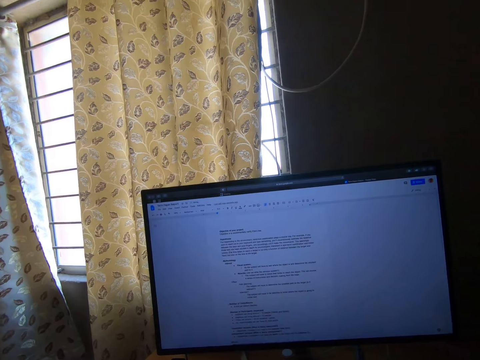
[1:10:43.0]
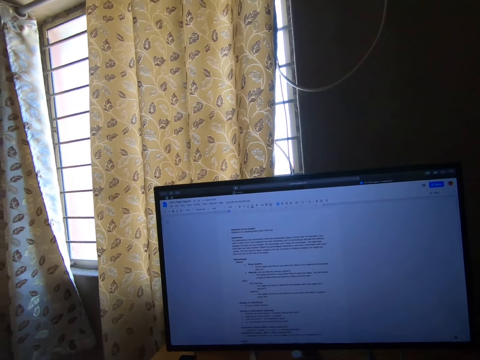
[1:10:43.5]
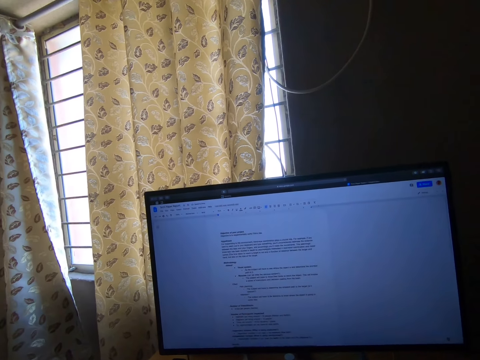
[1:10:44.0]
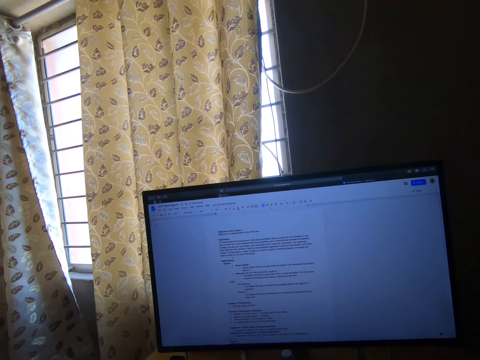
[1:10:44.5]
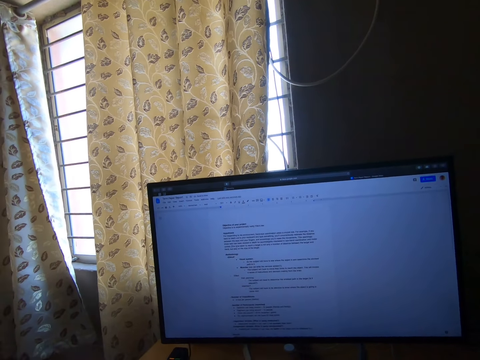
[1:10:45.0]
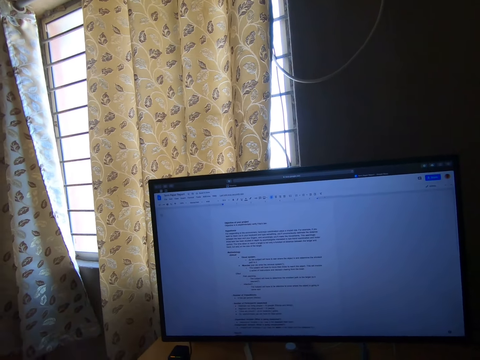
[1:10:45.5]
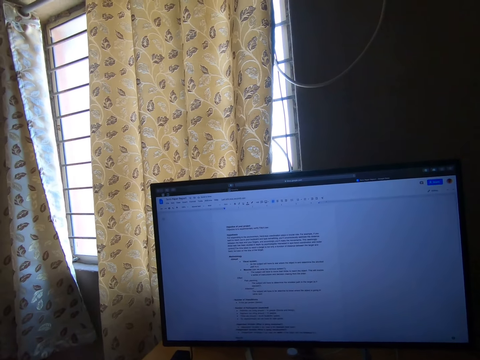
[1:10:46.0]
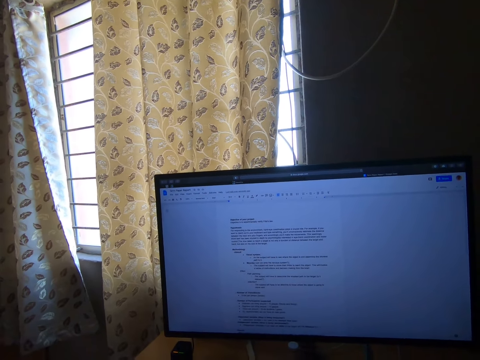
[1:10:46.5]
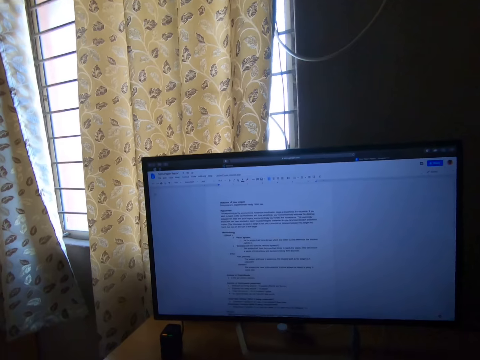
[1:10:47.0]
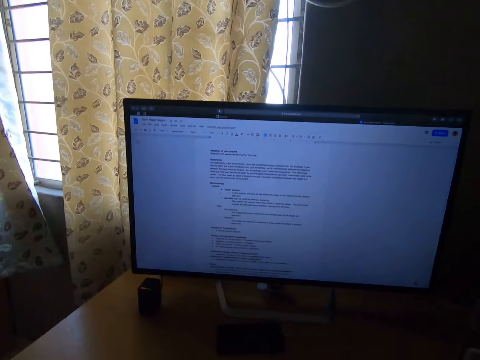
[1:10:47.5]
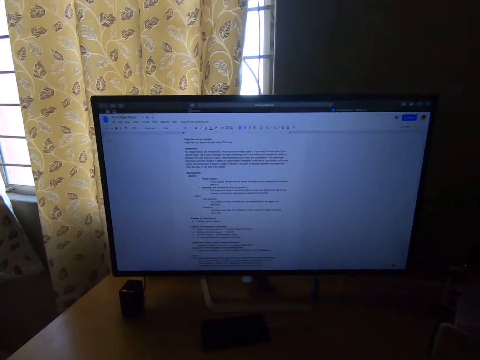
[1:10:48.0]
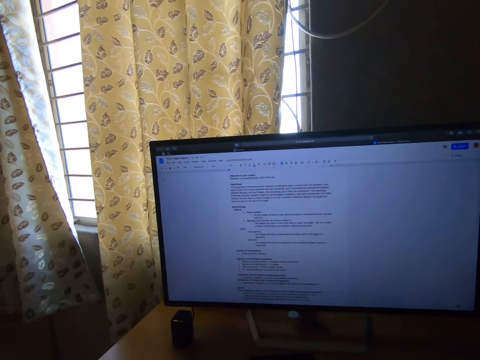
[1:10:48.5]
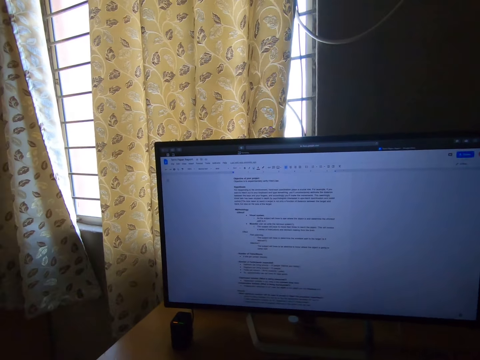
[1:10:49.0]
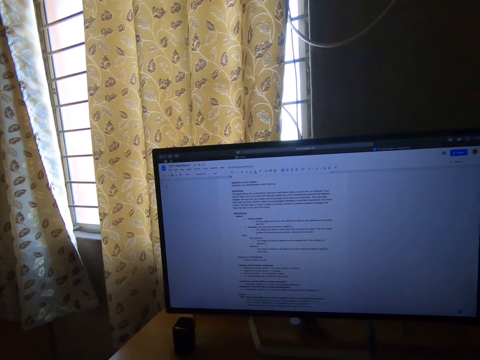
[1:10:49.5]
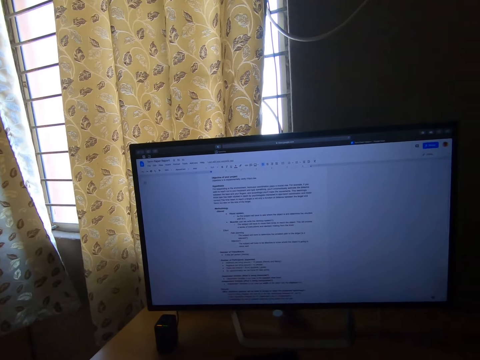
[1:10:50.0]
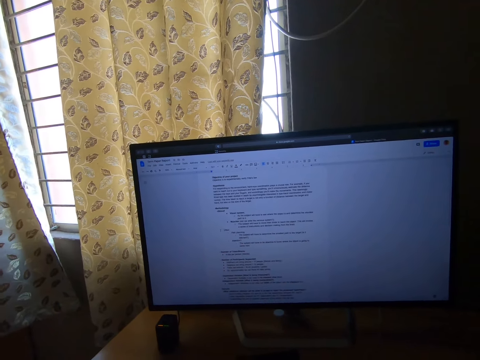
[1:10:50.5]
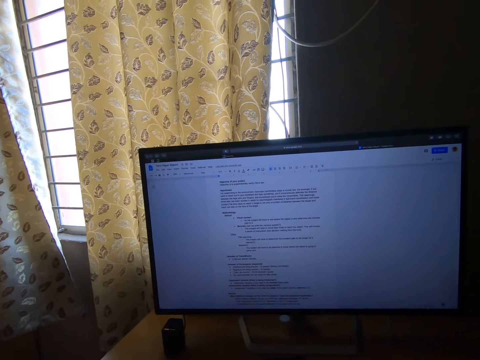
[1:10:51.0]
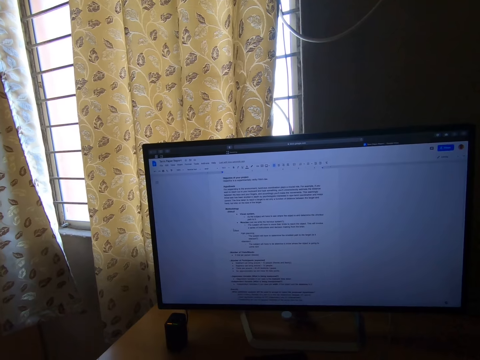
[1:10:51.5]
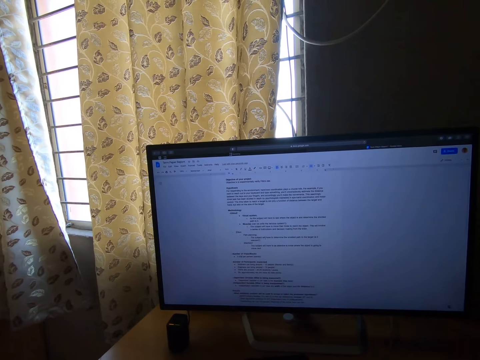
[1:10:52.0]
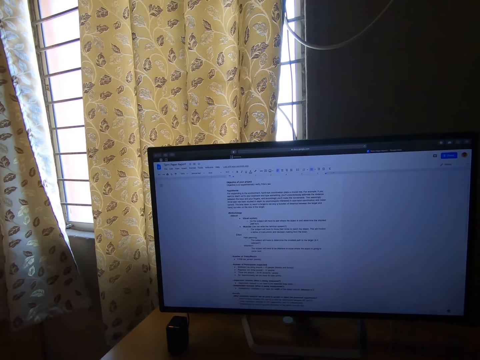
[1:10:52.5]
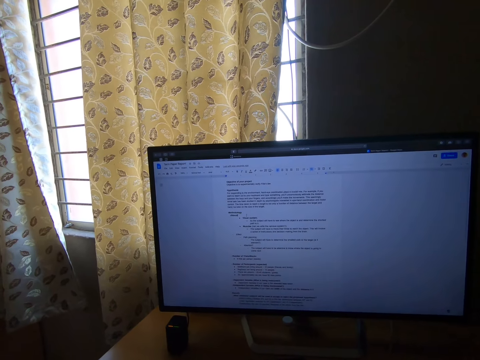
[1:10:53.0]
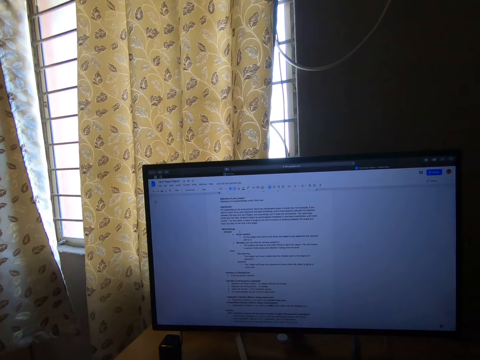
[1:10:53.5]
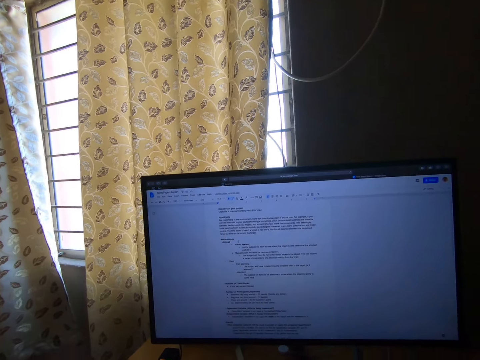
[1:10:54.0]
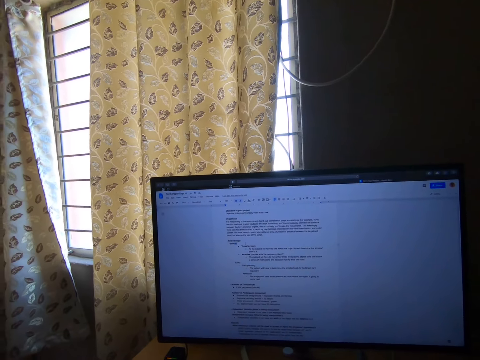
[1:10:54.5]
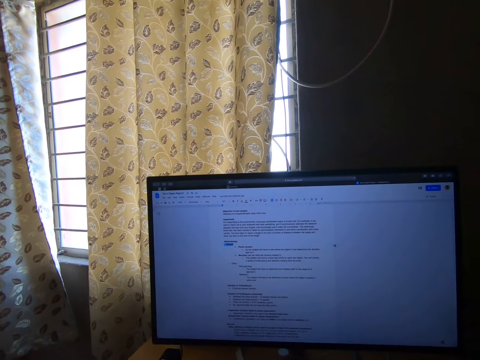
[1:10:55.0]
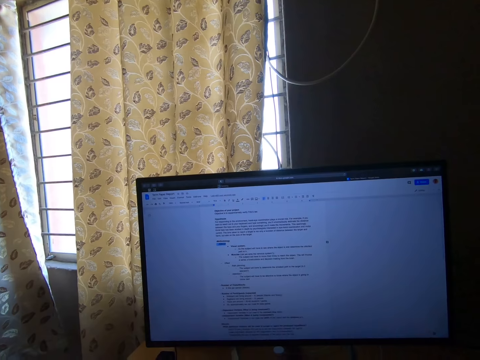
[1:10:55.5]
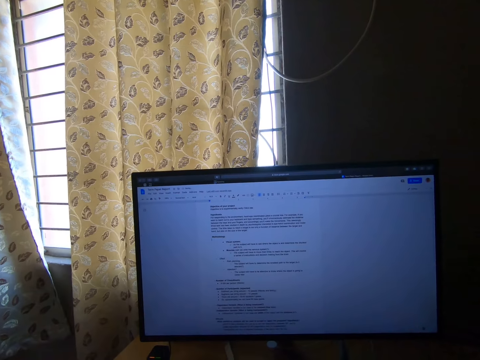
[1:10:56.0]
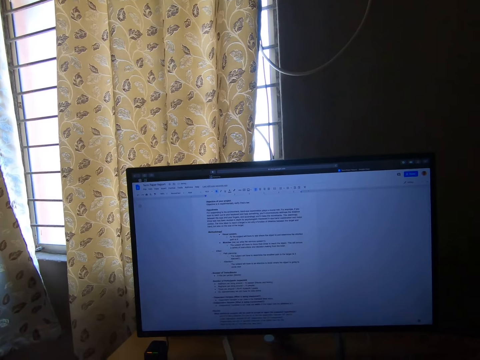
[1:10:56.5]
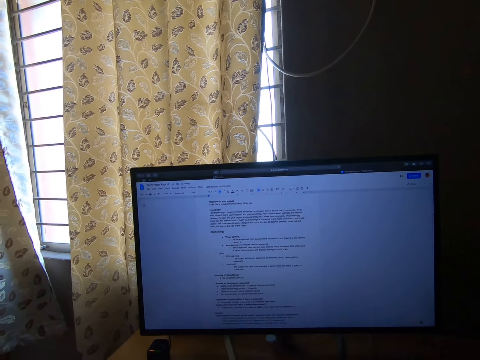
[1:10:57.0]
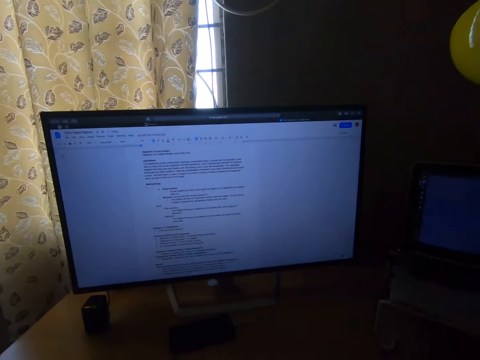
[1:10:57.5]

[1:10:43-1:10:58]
The camera wearer stares at the computer. They operate the computer.

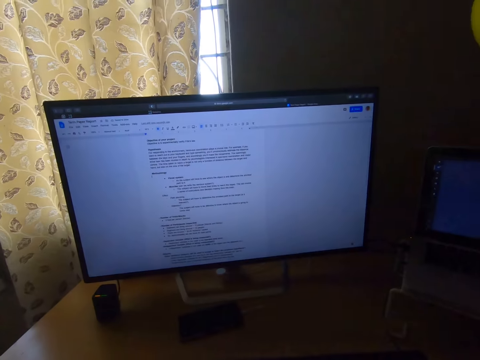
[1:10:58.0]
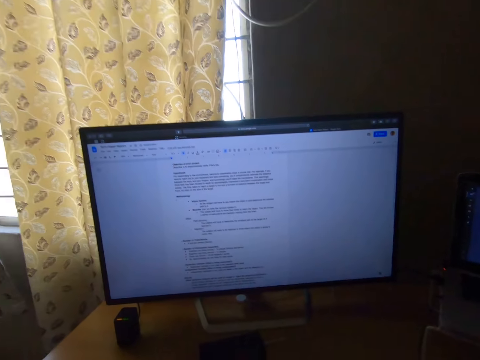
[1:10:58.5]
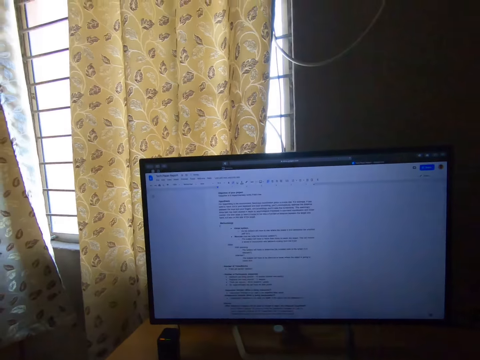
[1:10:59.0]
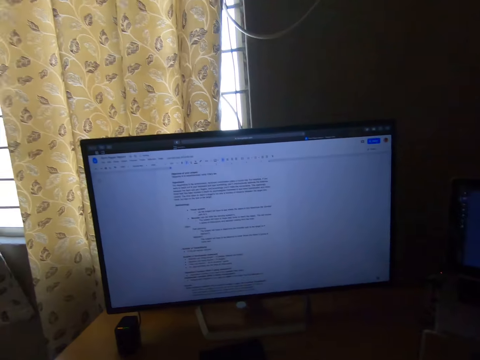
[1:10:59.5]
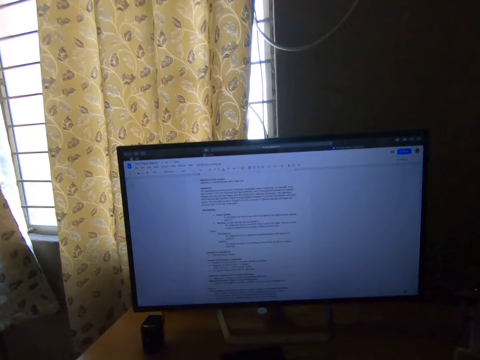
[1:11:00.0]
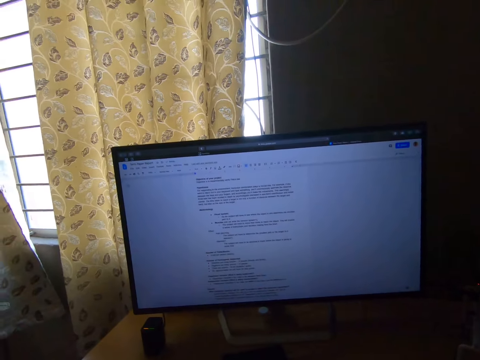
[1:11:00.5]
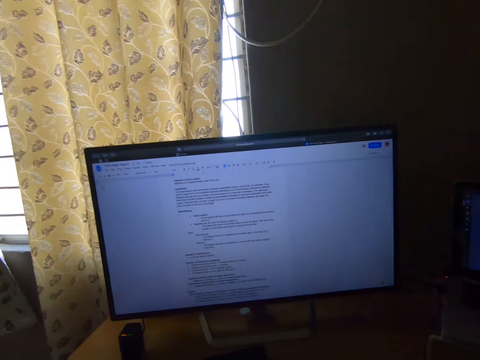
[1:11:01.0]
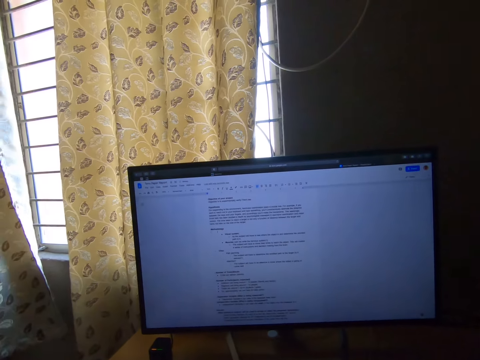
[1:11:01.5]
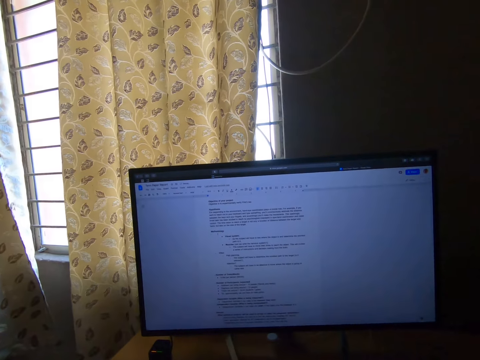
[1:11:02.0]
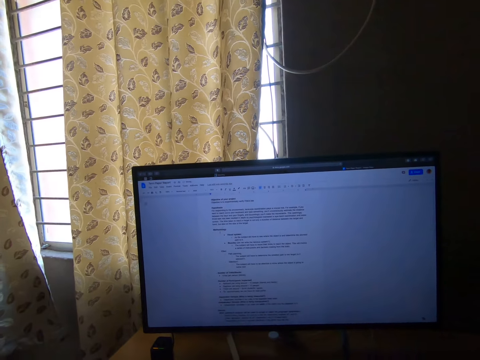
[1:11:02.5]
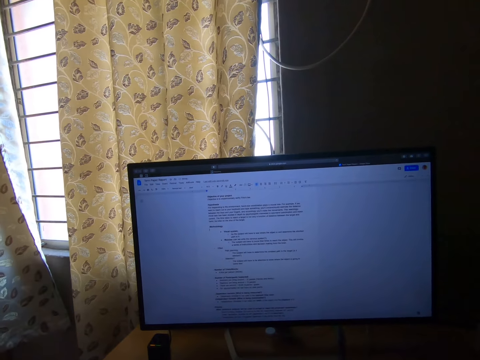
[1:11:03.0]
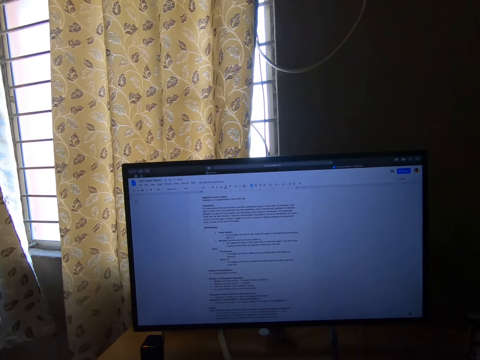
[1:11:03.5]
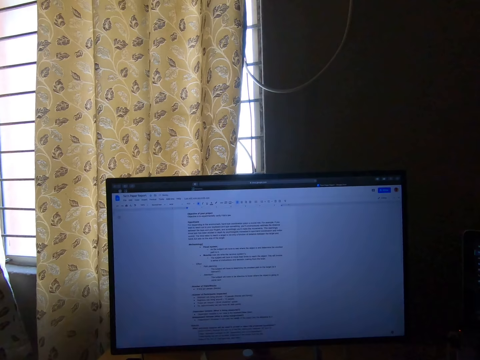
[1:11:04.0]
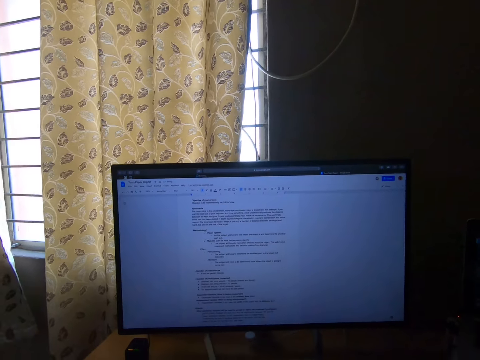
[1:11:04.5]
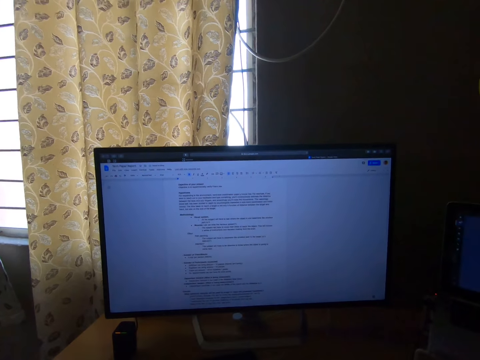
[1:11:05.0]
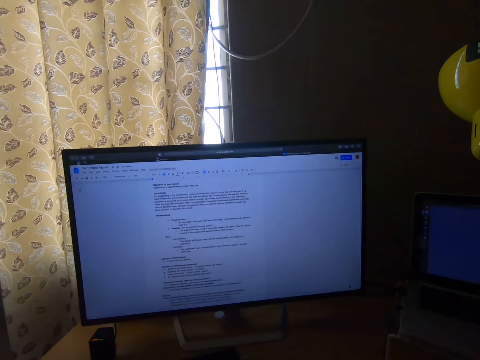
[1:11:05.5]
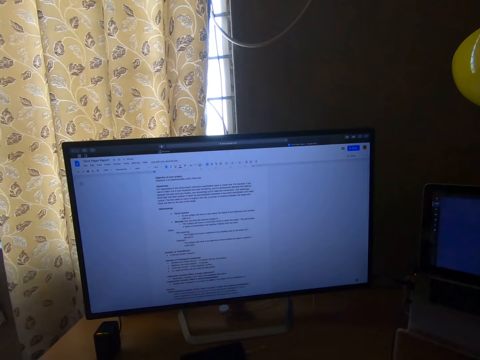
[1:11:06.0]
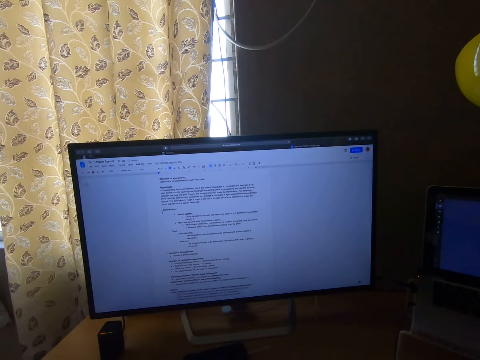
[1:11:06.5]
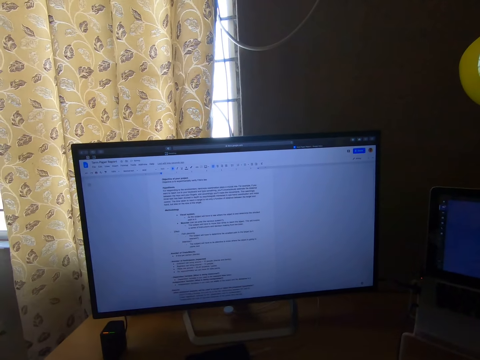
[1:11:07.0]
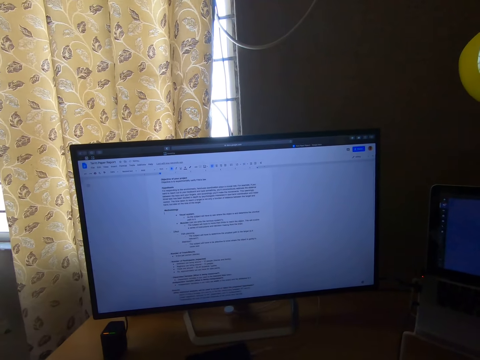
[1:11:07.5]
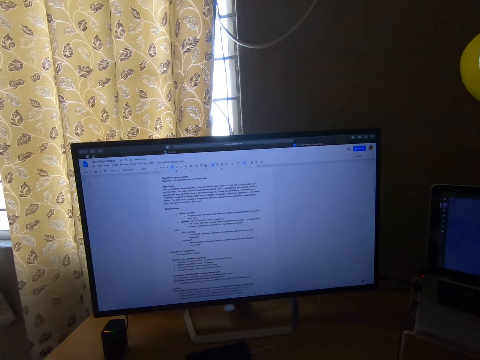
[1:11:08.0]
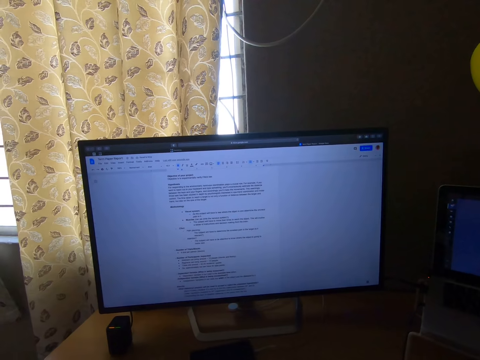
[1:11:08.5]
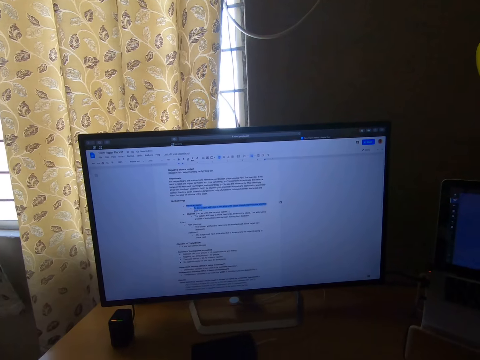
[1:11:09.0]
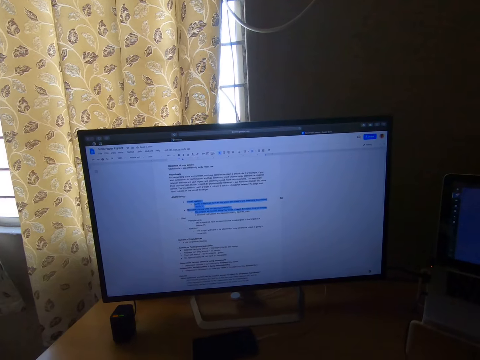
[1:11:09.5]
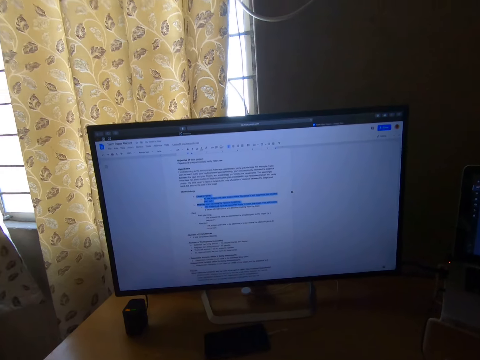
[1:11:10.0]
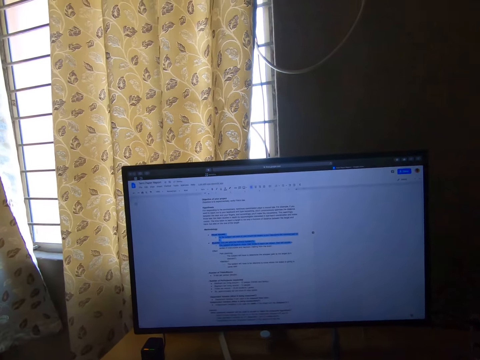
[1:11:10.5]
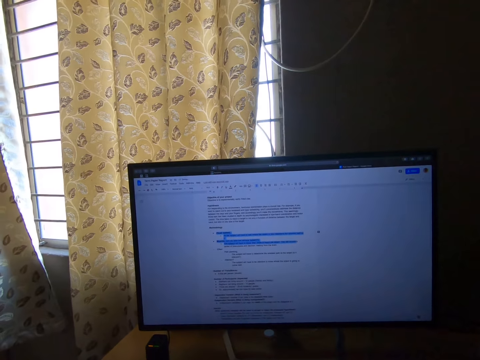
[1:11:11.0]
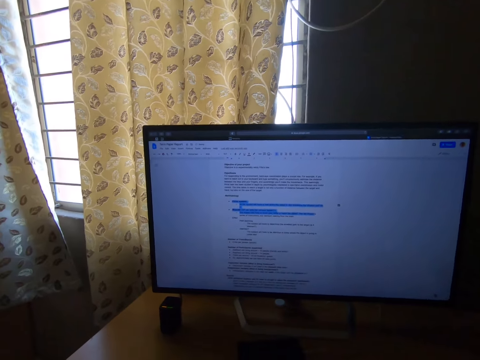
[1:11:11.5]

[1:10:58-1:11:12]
The camera wearer stares at the computer. They operate the computer.
